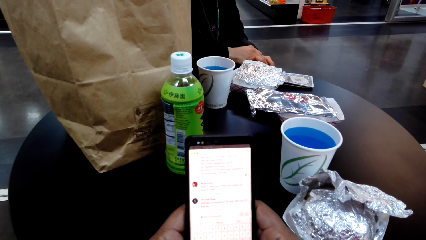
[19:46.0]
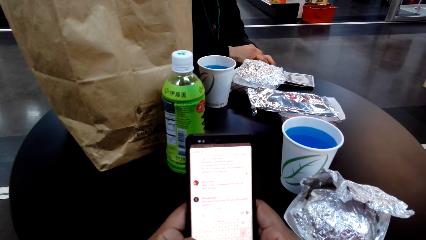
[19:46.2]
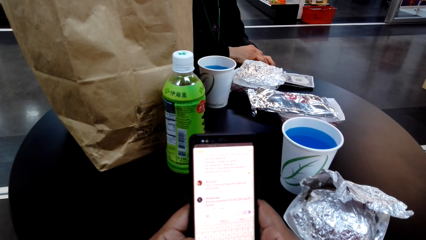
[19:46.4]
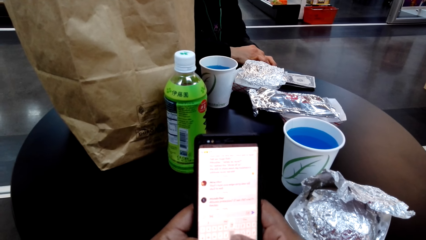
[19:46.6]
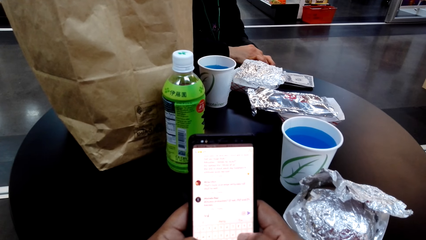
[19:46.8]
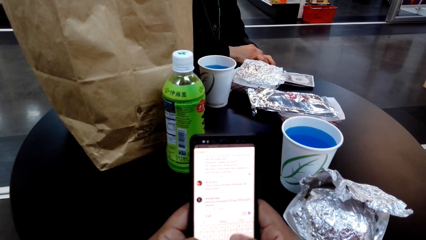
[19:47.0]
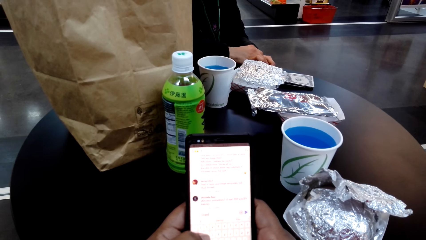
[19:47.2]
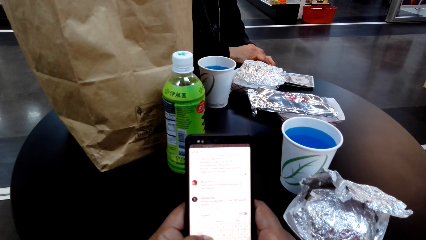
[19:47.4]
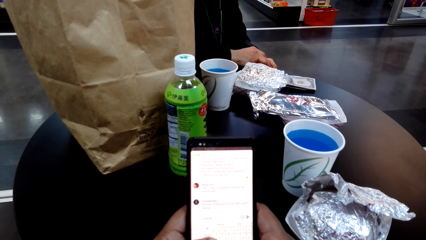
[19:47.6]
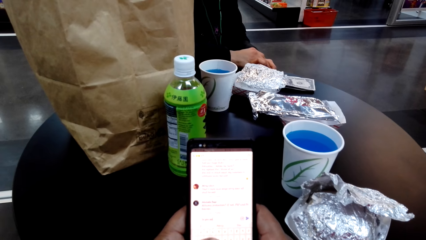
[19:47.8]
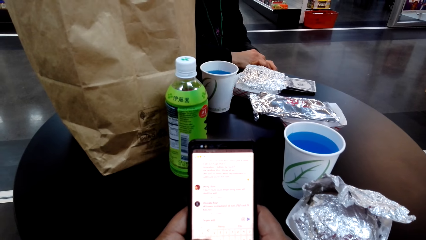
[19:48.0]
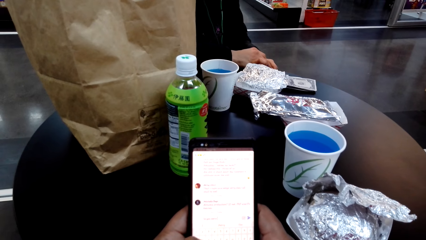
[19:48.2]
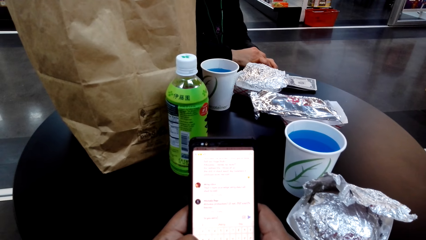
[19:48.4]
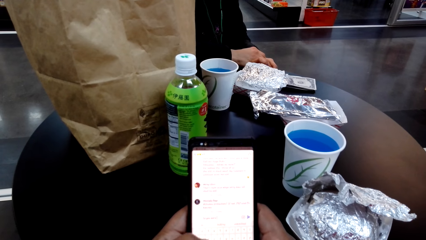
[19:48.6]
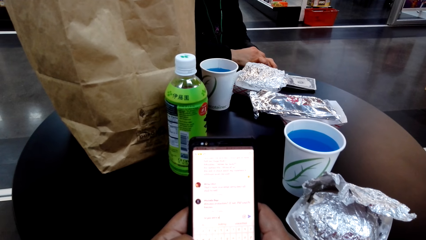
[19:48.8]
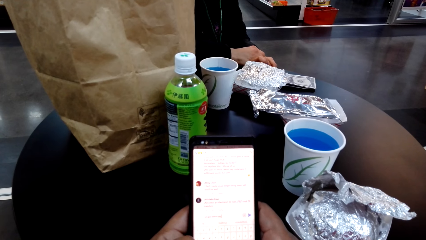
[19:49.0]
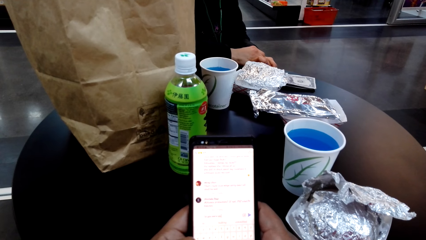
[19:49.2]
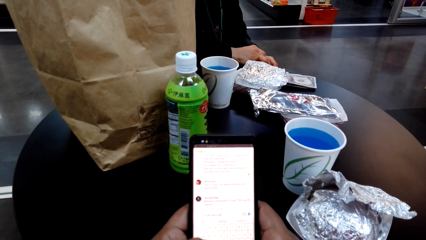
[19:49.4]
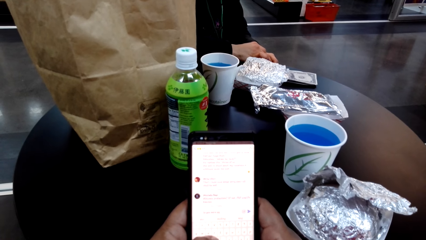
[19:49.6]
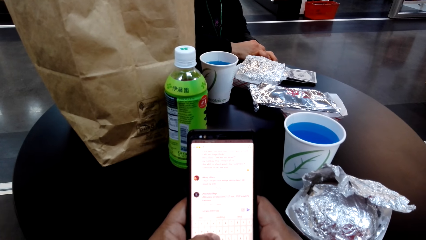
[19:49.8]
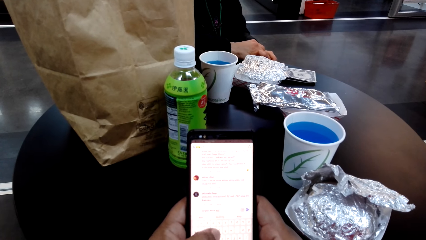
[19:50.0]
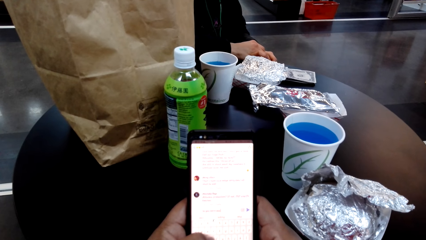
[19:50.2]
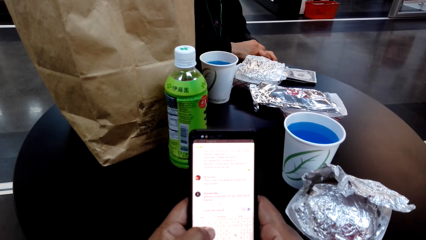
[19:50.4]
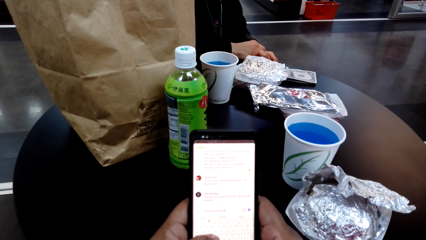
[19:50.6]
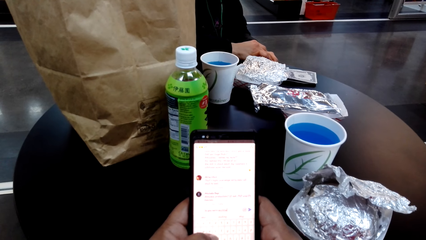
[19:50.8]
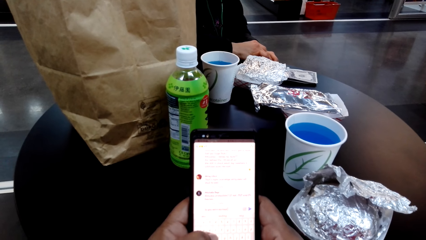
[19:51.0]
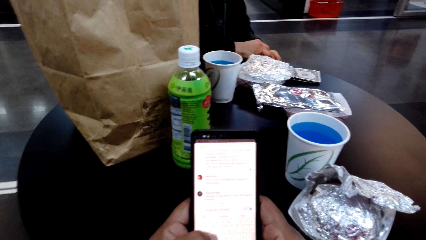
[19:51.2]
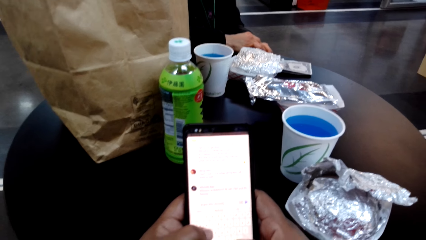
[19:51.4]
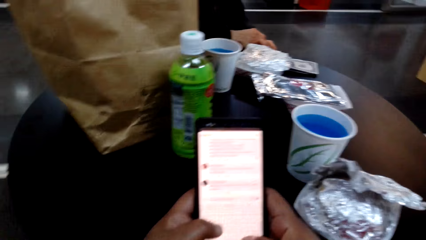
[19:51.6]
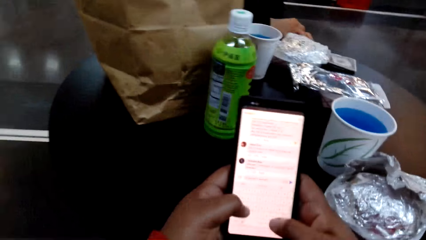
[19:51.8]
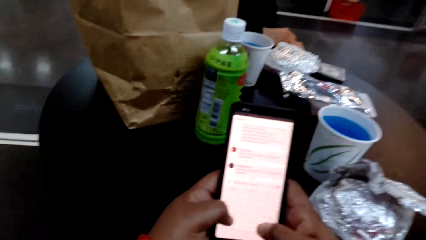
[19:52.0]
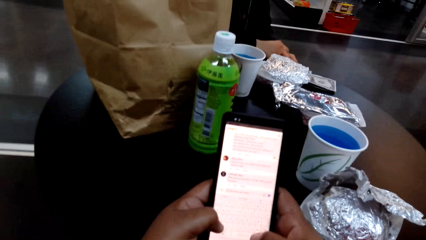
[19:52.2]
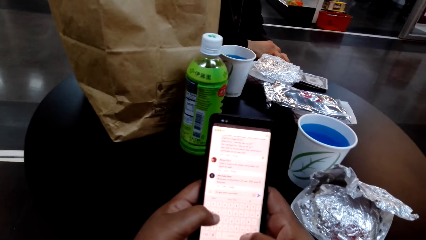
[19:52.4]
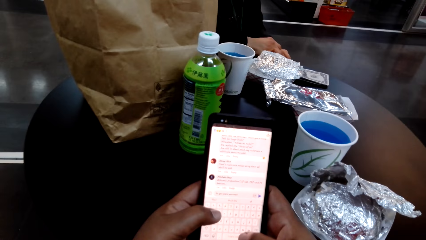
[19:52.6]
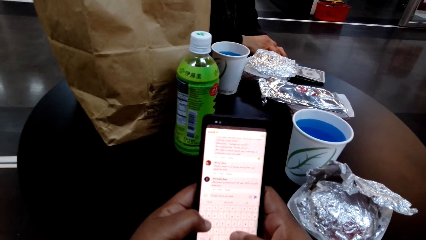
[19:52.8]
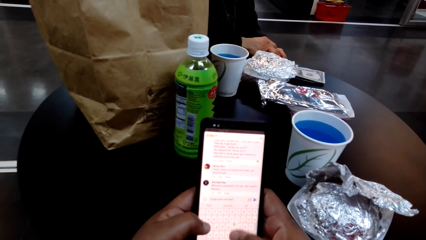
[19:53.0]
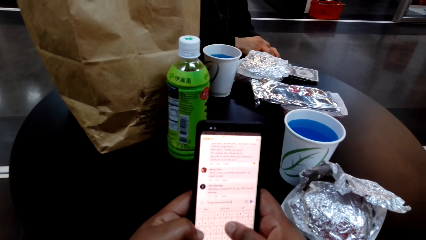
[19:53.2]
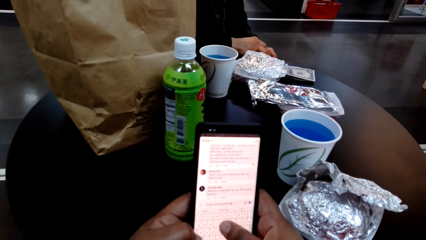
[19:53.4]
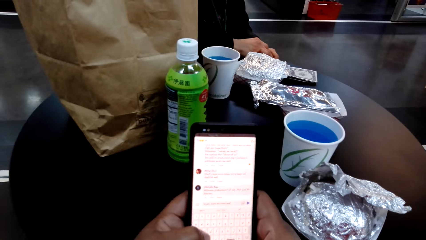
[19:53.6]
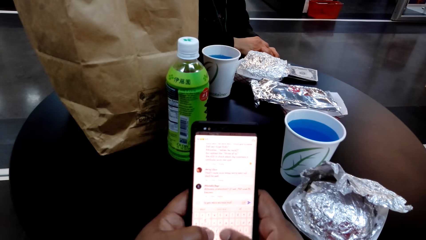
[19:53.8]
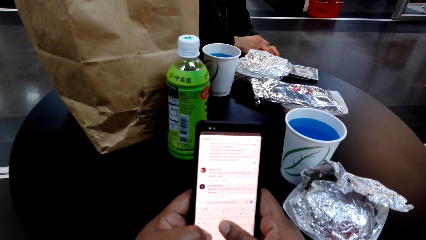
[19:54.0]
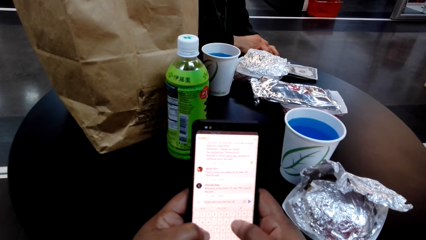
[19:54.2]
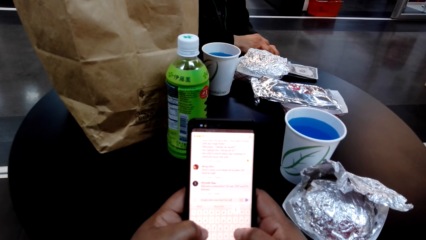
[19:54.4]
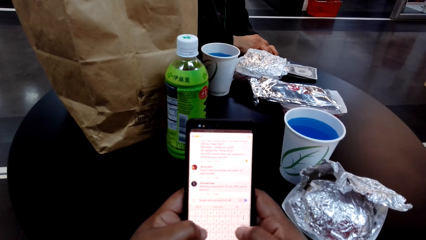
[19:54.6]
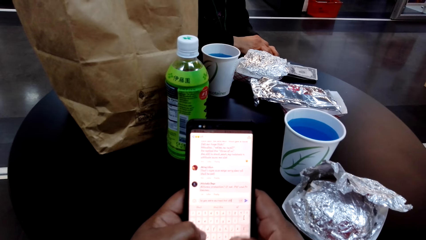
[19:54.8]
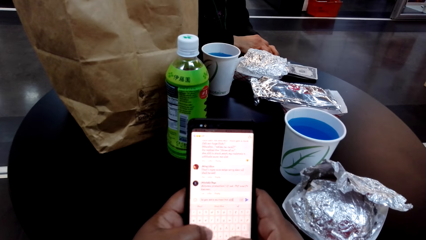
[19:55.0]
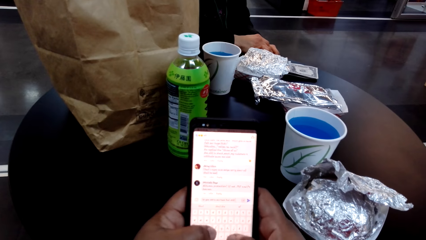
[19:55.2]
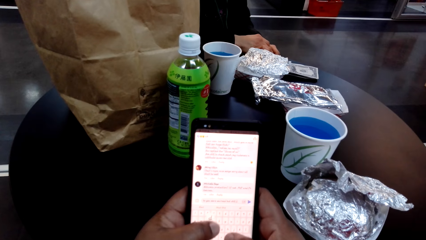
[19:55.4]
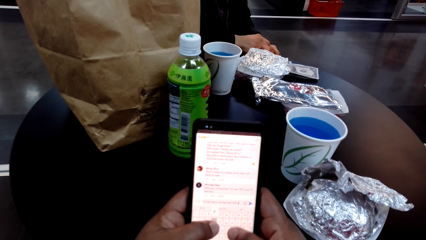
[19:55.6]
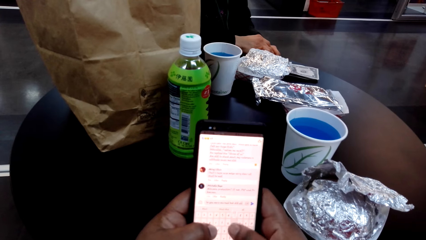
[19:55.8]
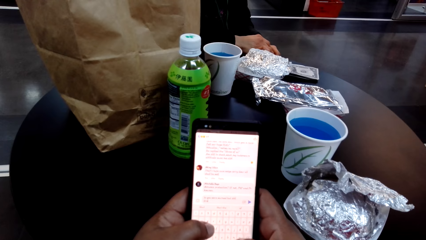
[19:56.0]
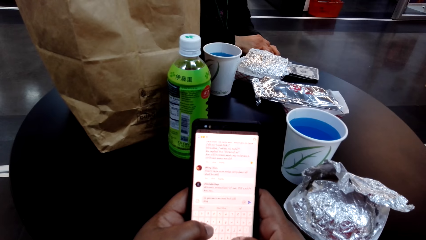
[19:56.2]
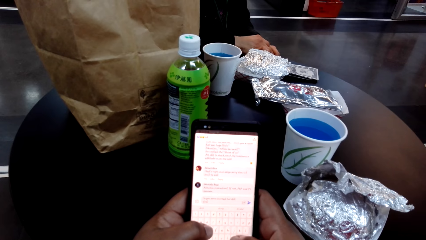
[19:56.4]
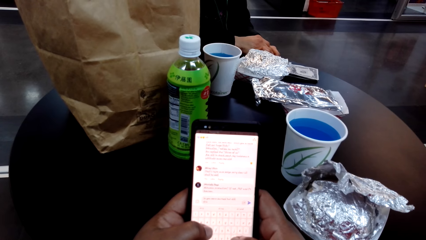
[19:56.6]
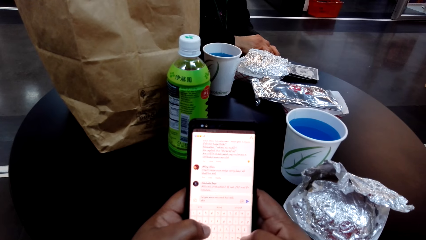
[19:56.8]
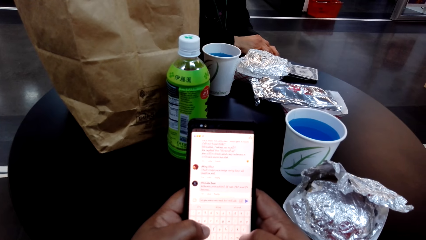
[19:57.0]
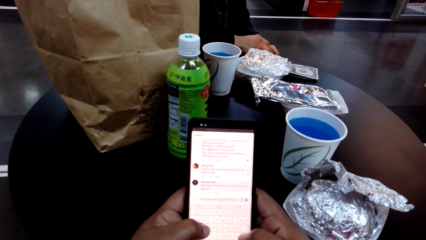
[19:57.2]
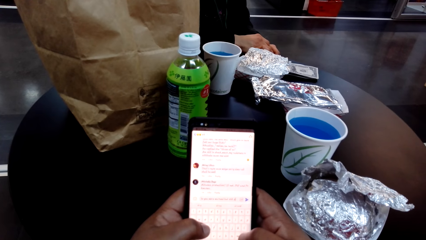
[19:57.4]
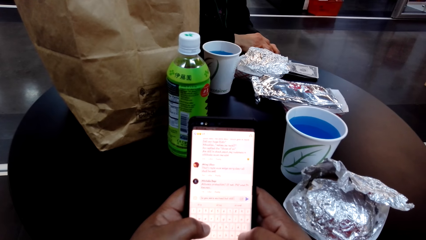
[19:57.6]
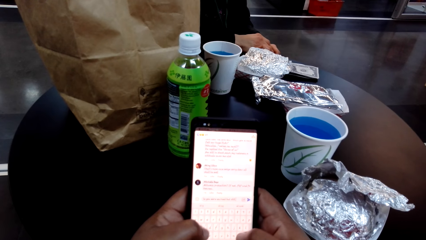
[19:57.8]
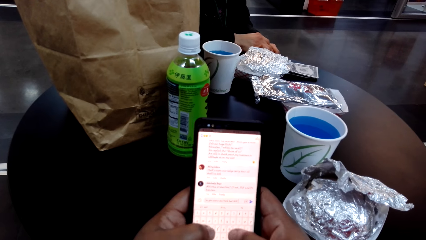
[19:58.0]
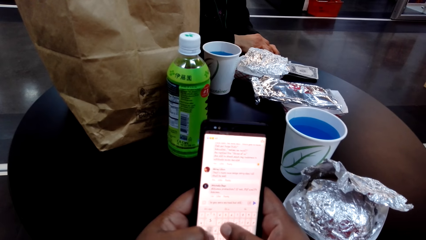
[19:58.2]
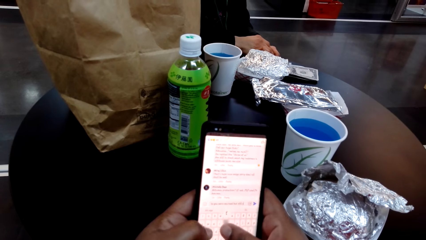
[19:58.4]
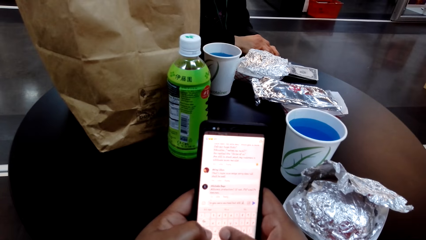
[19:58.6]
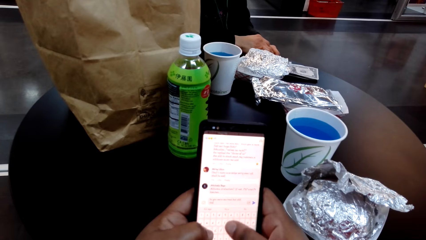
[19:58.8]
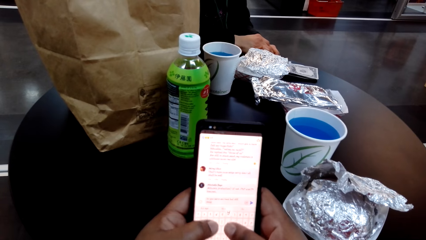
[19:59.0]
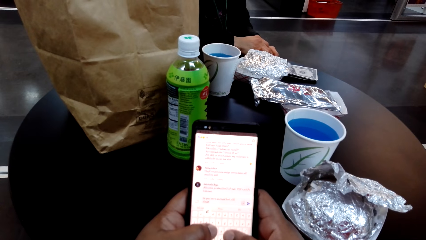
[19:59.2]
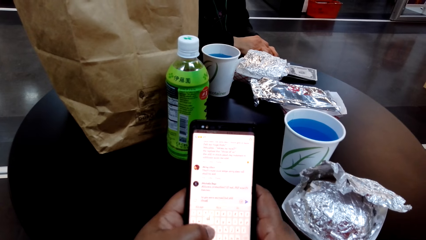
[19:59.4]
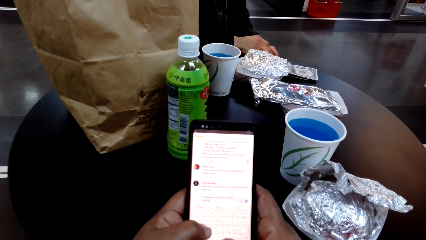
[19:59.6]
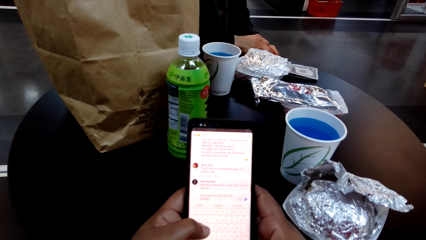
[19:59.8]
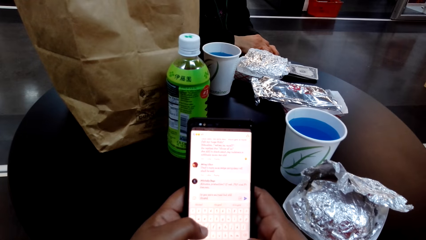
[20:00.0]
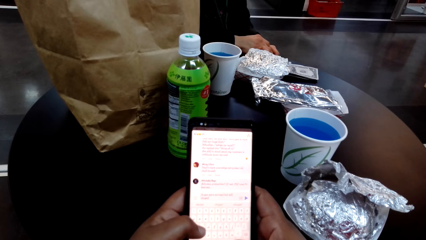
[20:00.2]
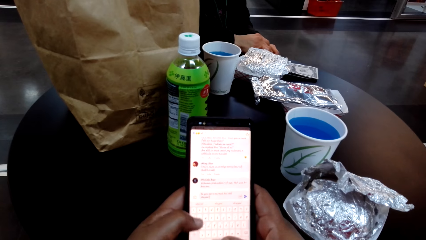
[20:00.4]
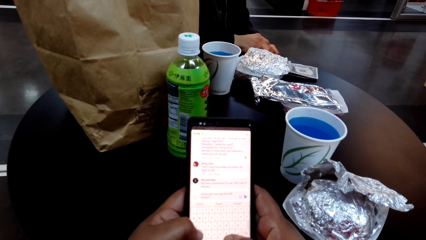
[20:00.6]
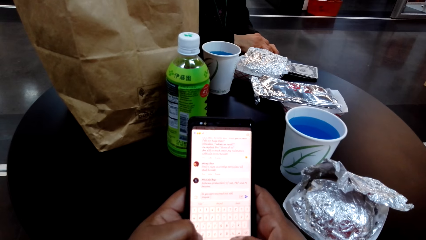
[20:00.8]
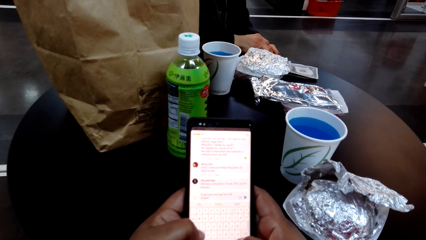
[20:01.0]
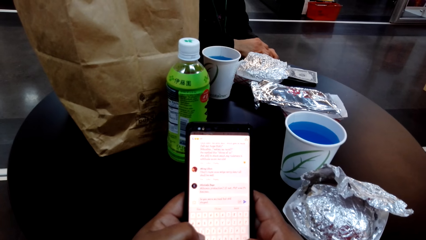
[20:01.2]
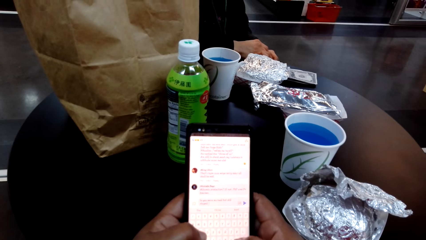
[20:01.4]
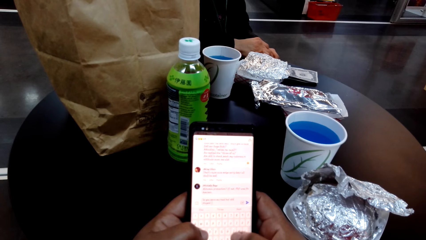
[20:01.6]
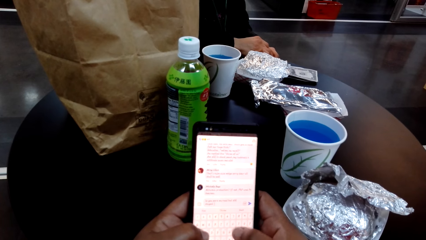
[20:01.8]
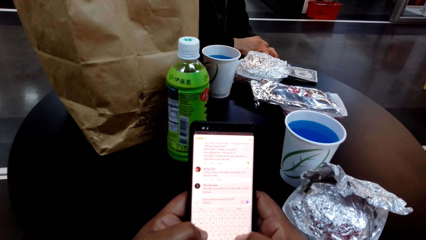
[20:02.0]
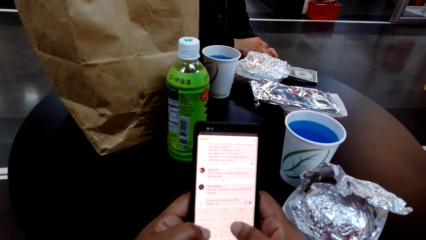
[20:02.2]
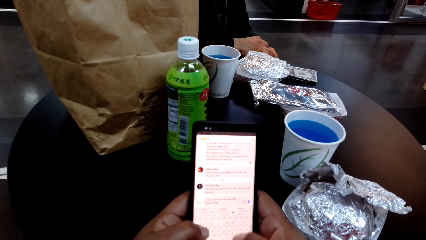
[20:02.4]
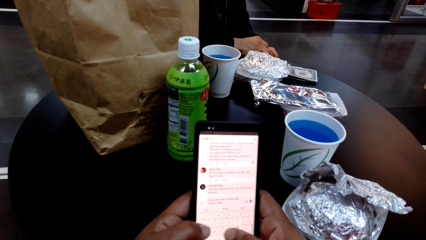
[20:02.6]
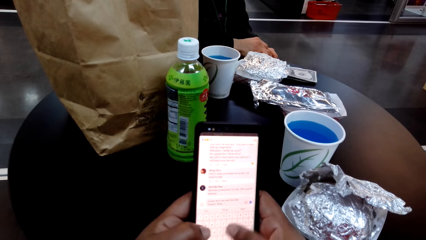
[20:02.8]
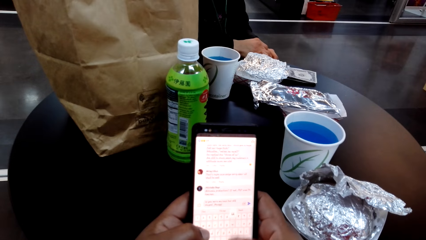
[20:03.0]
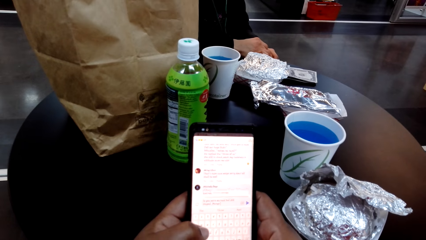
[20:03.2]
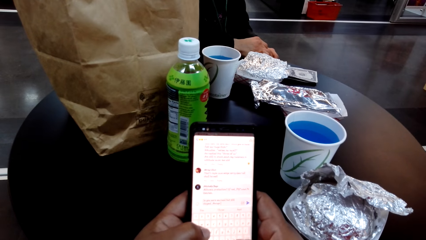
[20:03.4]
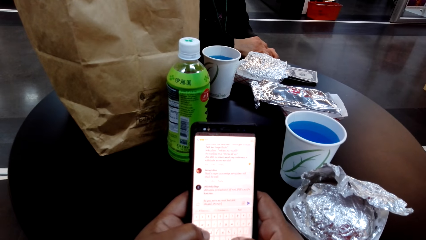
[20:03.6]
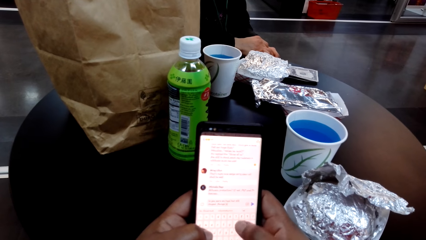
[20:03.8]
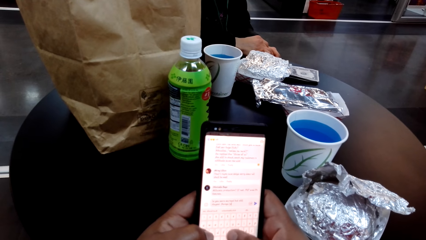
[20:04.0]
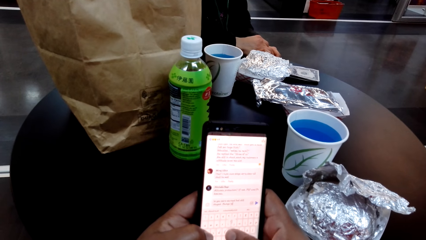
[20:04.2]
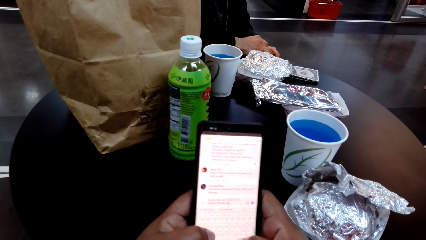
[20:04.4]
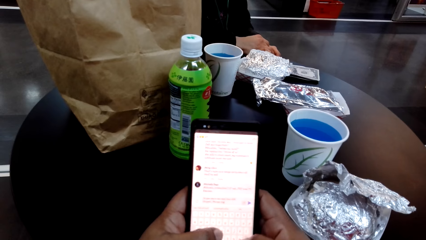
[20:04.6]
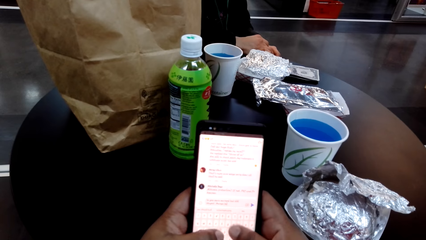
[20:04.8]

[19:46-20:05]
The camera wearer stares at the cellphone. They type on her cellphone.
